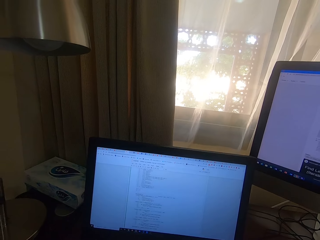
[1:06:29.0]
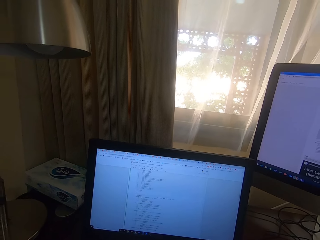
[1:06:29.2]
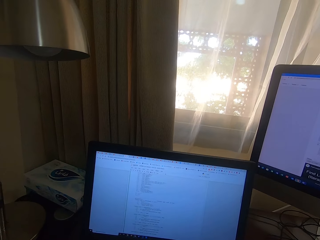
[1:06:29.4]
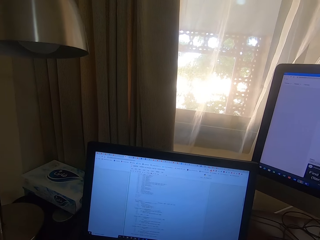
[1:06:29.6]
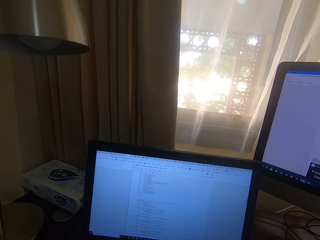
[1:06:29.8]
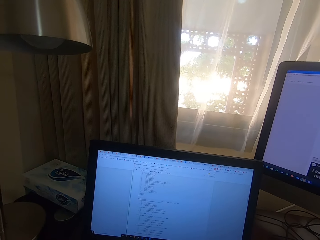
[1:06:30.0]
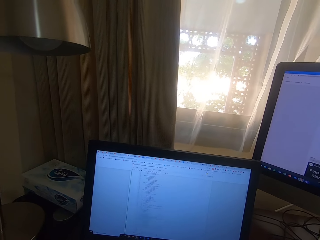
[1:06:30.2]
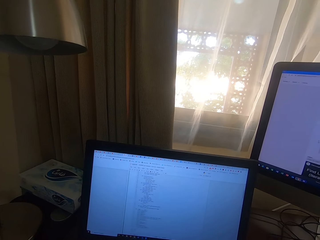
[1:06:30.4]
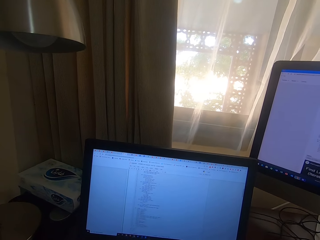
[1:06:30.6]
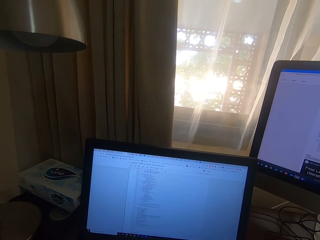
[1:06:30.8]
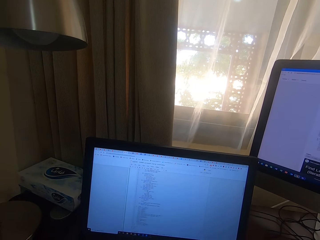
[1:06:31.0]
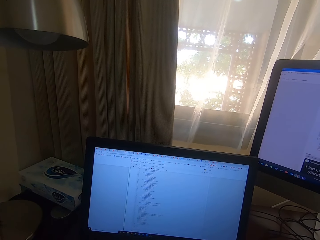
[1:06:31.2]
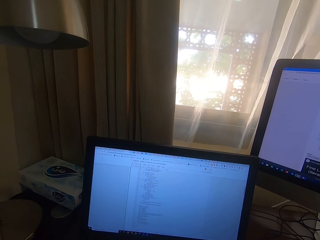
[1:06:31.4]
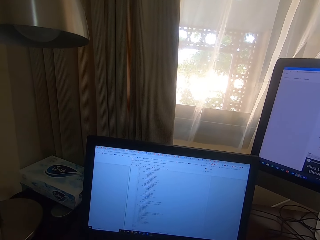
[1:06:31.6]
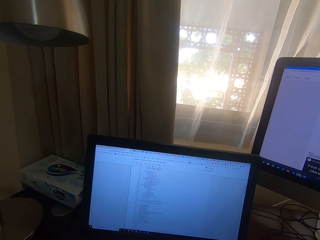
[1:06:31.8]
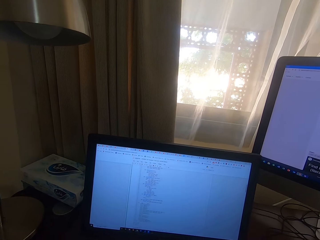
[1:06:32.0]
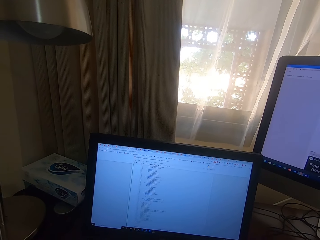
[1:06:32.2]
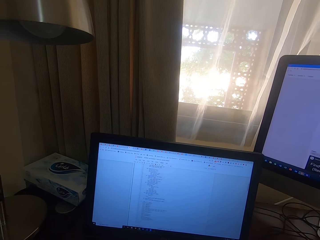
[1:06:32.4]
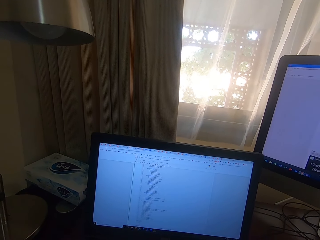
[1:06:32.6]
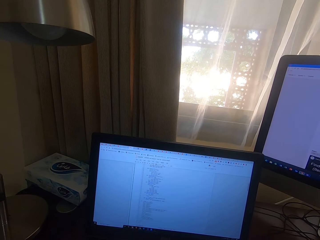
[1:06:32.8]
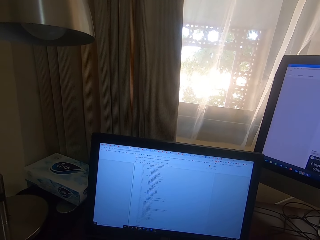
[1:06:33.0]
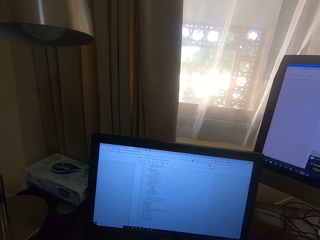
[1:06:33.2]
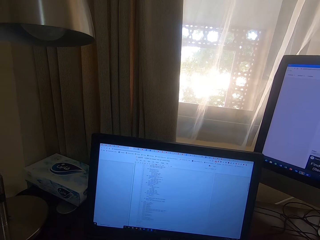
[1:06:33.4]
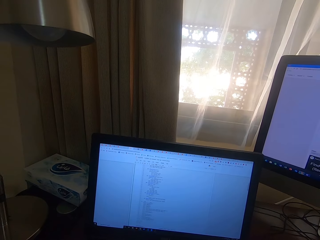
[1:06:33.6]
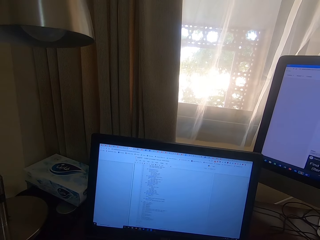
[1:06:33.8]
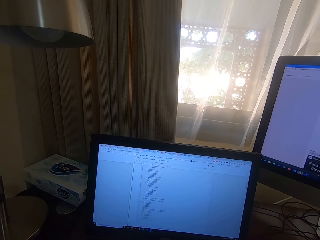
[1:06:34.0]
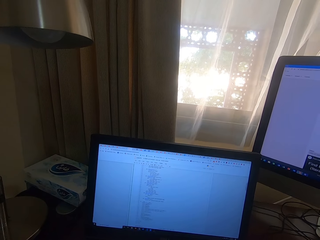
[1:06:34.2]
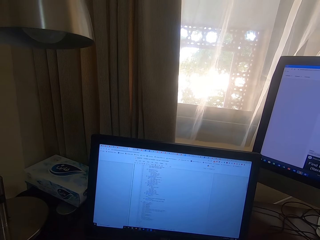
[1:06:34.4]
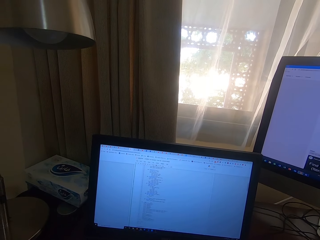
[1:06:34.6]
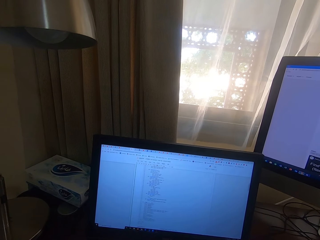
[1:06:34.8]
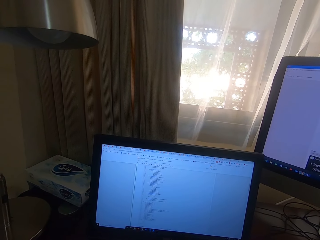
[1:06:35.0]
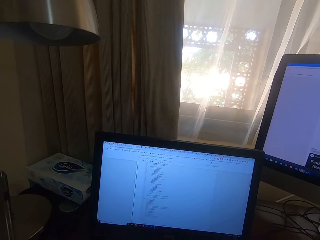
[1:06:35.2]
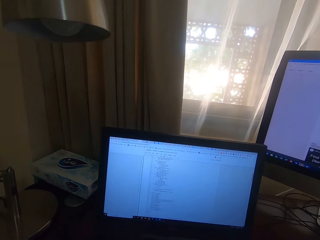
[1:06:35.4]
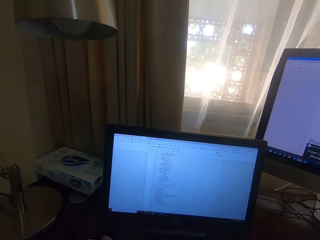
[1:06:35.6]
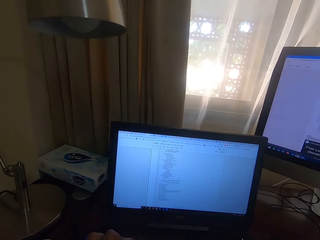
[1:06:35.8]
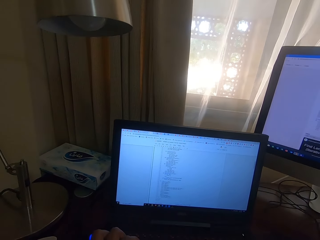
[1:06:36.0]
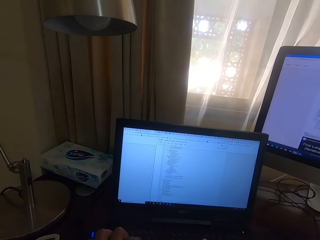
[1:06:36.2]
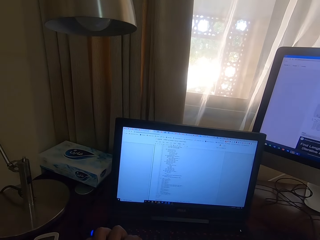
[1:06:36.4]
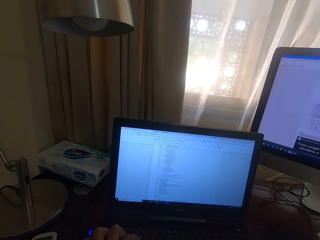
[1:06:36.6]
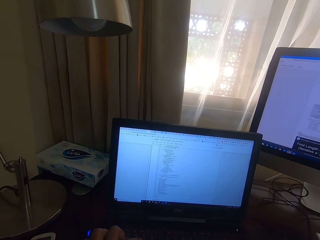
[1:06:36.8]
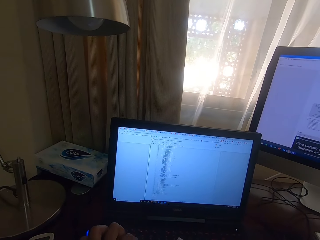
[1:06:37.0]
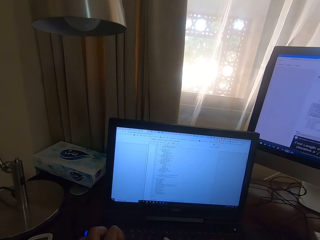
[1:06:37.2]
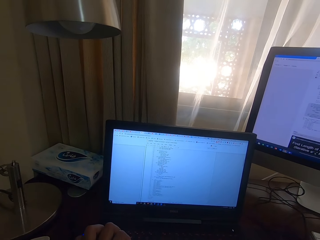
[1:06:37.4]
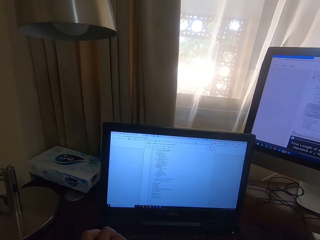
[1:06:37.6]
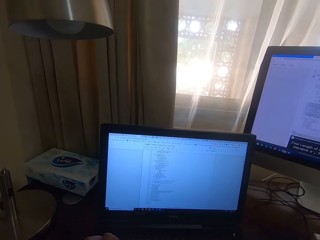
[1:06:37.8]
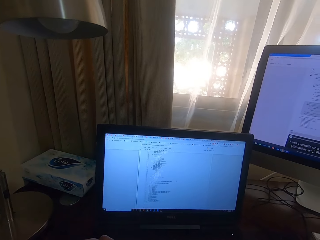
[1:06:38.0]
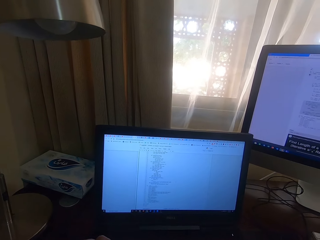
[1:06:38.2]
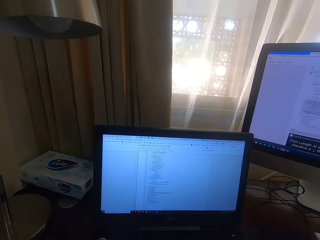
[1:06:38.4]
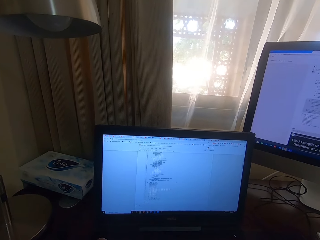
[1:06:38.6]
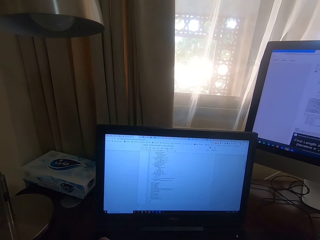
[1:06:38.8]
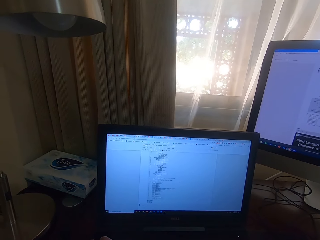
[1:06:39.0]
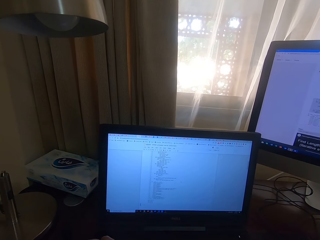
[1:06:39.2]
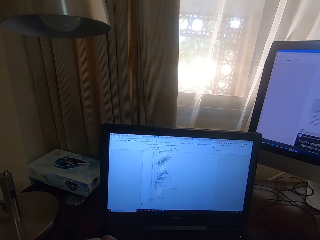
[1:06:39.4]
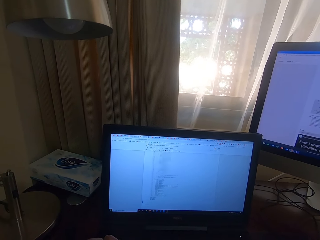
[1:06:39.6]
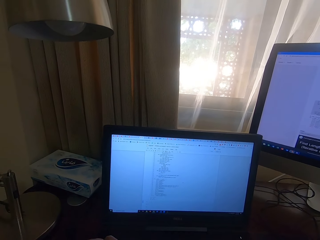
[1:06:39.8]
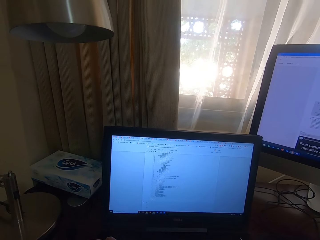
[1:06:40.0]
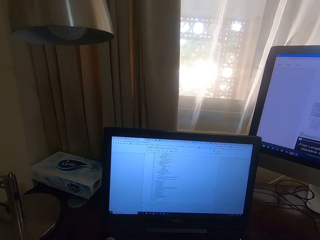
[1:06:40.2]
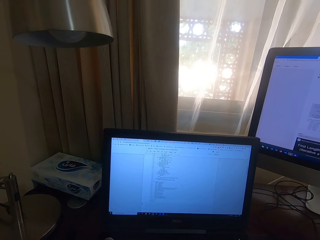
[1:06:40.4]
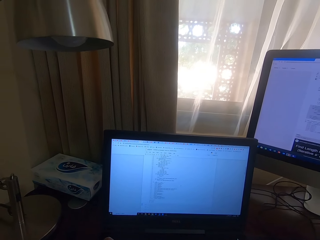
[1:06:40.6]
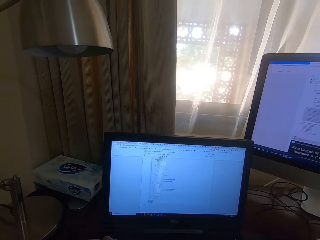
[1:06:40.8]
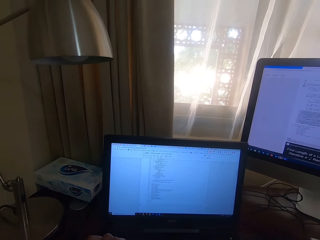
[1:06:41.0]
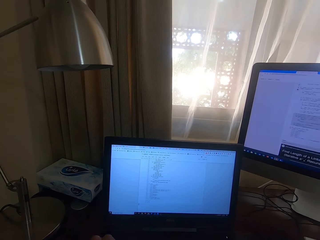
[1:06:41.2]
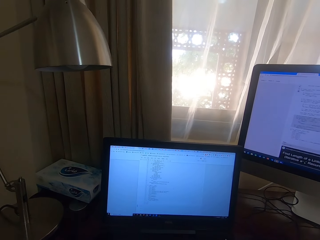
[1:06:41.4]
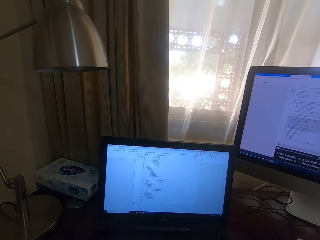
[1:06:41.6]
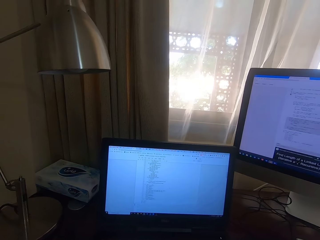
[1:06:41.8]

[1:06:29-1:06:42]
The camera wearer types with the keyboard on the laptop. They look at the laptop.

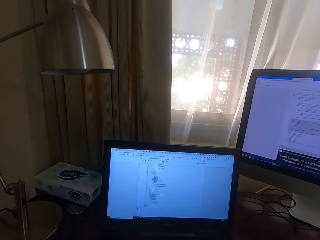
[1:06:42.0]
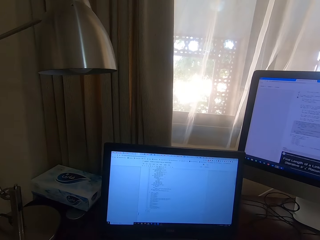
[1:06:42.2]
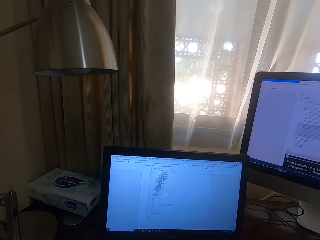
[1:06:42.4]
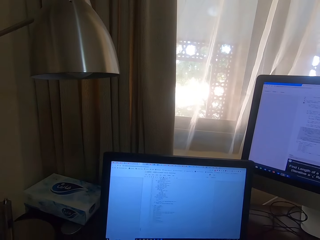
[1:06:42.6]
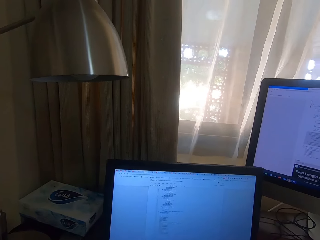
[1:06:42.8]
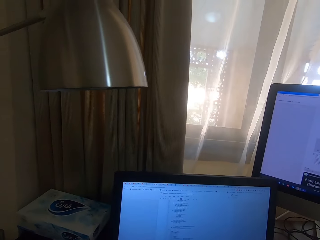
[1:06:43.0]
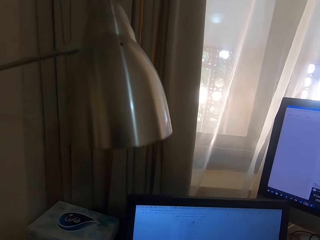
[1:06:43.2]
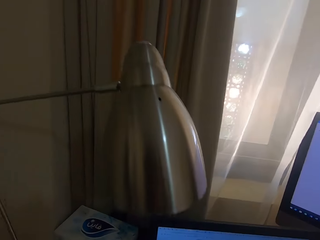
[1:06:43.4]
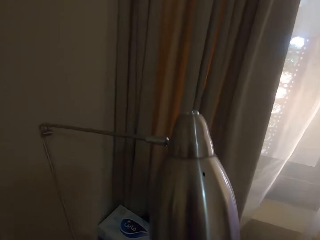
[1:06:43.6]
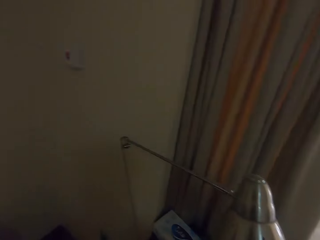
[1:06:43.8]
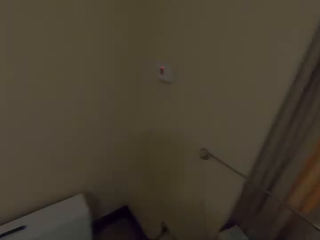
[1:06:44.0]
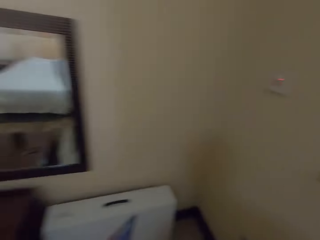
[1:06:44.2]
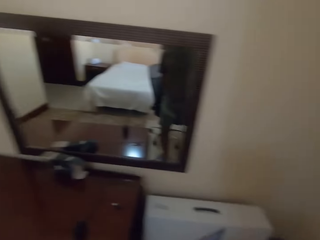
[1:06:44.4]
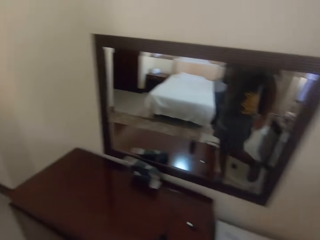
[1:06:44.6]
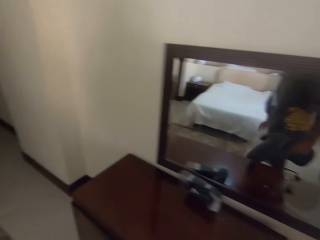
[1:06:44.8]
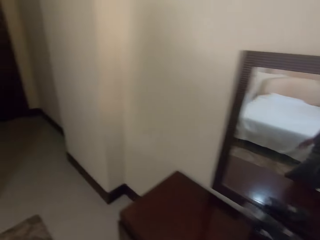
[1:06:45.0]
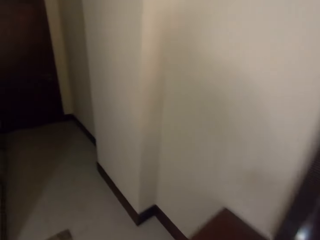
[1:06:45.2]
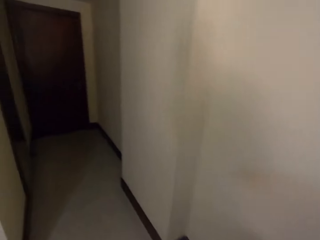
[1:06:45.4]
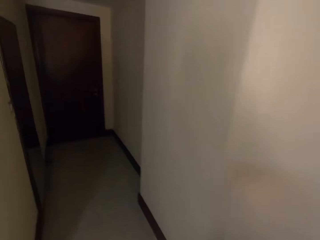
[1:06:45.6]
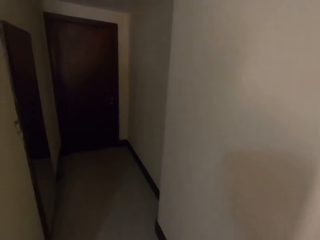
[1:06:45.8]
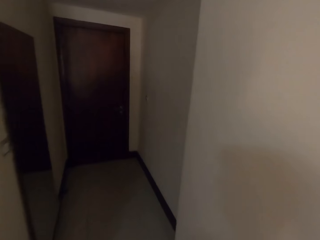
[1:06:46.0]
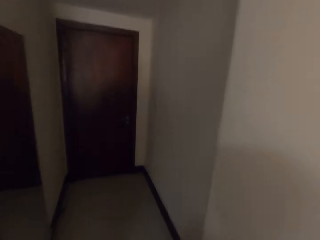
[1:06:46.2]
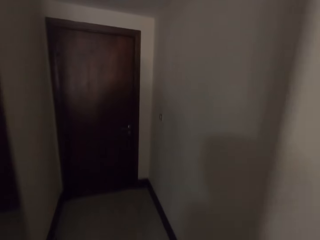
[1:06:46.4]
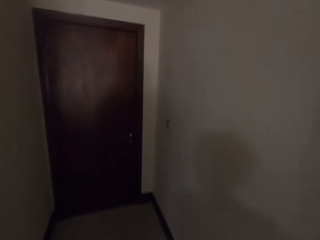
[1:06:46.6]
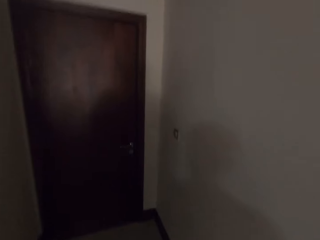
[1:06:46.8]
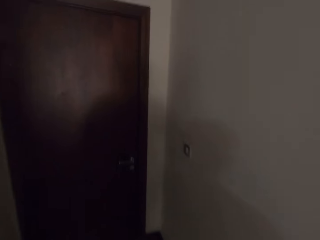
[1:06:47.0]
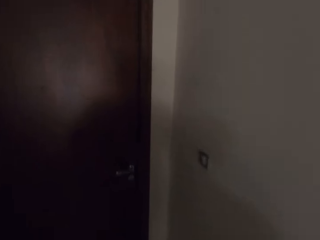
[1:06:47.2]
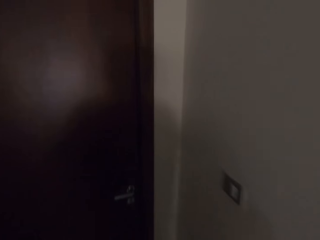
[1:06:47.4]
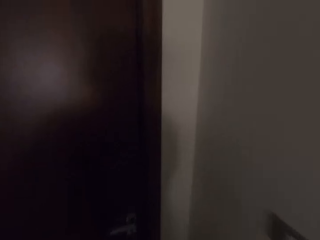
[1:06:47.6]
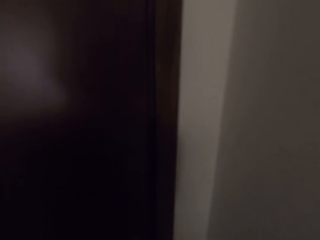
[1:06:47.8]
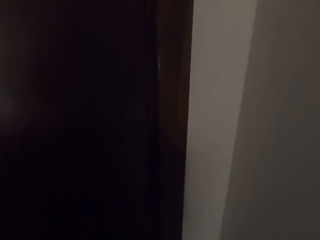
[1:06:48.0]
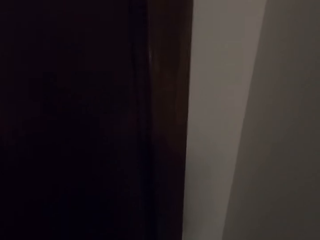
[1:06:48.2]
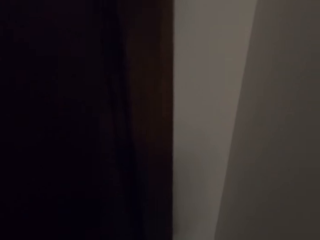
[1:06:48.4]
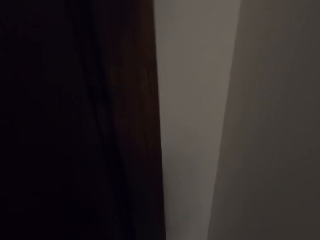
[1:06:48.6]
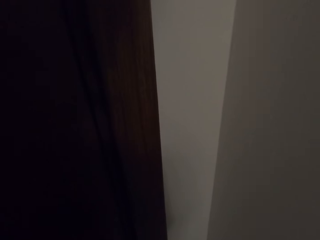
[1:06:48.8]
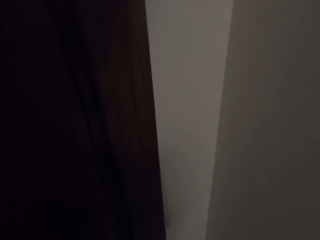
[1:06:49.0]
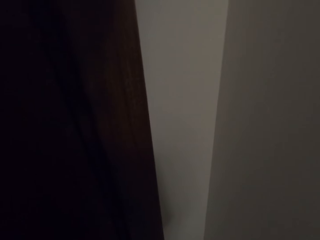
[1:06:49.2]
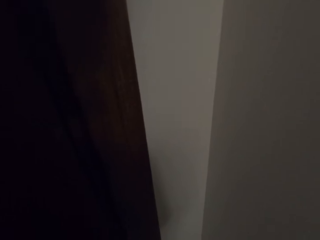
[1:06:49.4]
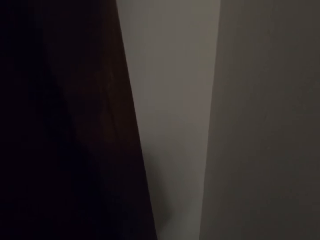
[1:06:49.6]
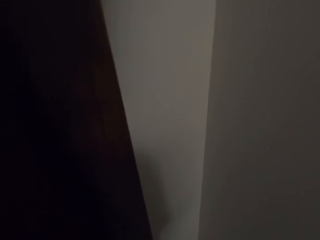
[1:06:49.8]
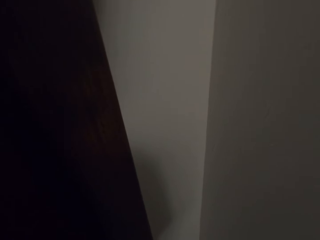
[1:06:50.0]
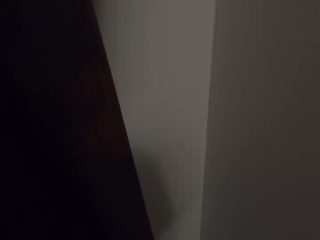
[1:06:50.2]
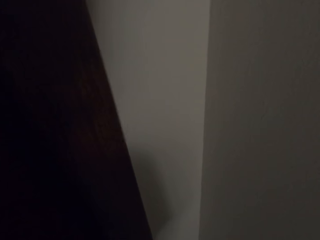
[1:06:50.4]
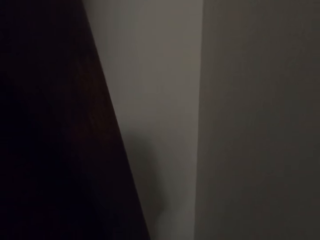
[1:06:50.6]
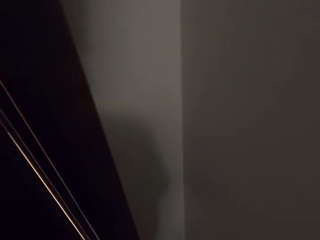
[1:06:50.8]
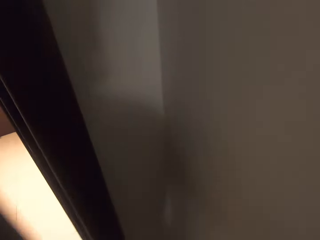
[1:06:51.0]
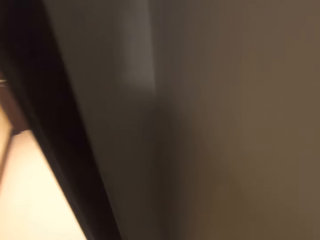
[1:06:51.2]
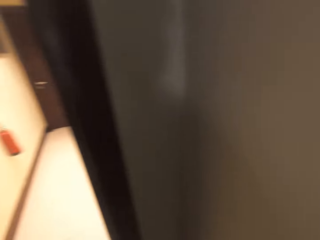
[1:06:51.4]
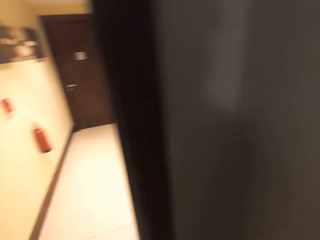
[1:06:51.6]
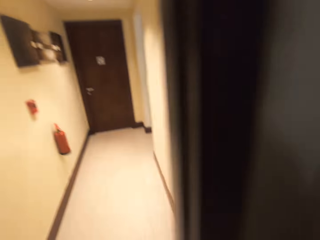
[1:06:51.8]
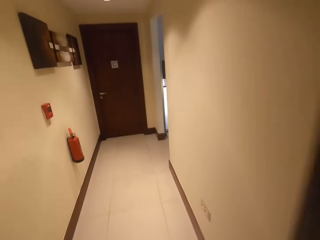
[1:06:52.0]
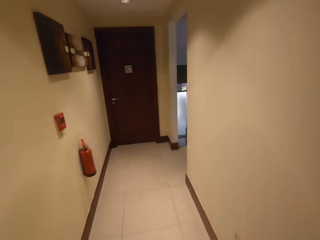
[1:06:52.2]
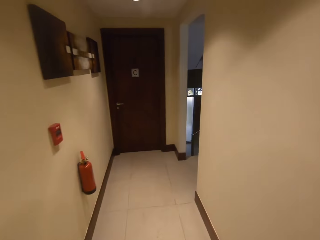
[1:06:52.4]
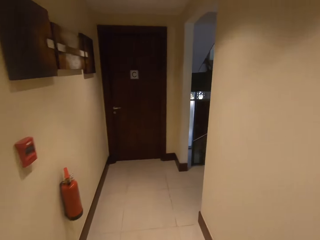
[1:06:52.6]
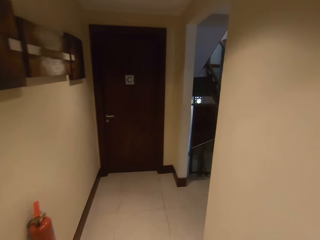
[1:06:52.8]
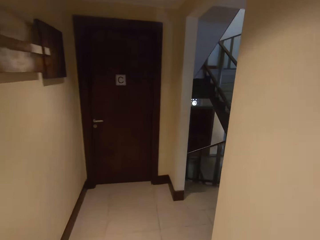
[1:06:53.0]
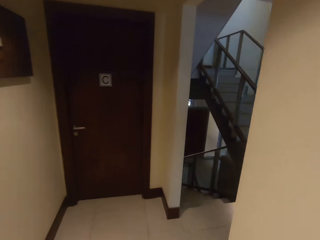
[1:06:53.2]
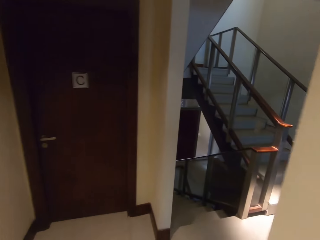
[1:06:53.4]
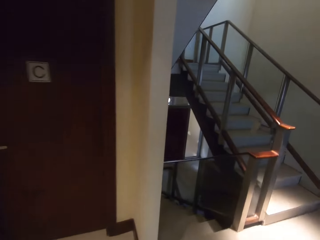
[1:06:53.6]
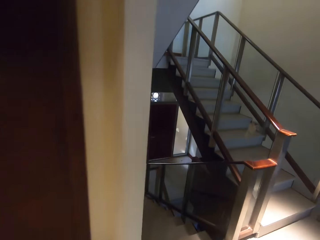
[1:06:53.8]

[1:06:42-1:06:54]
The camera wearer looks around the room. They stand up. They walk on the corridor. They walk out of the room. They open the door. They walk on the corridor. They go down the stairs.
